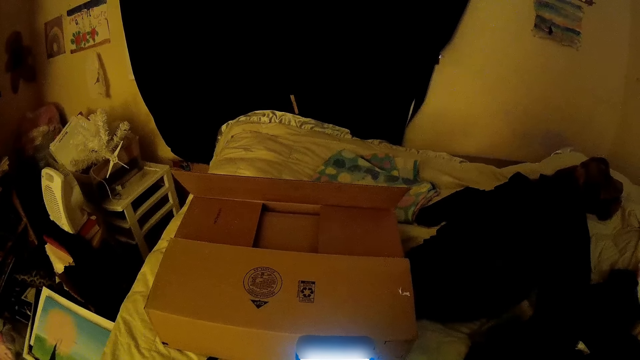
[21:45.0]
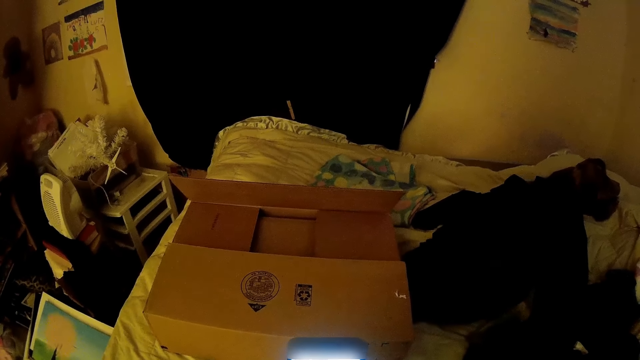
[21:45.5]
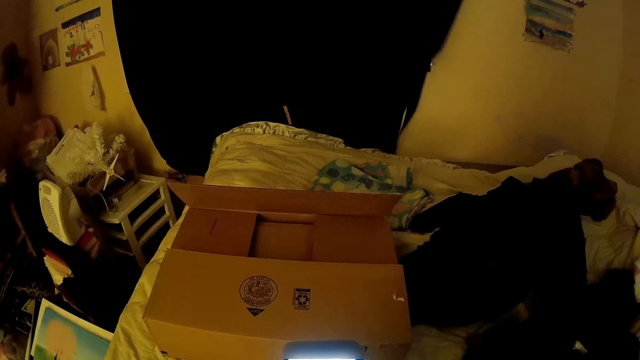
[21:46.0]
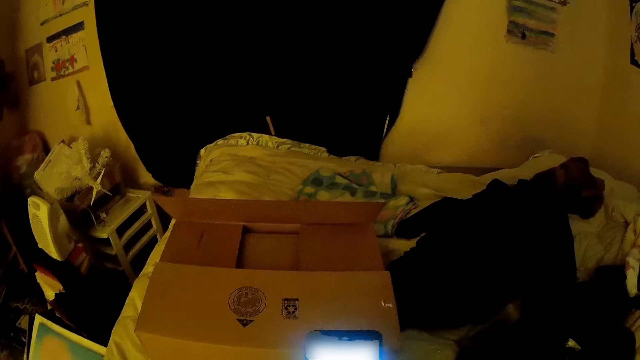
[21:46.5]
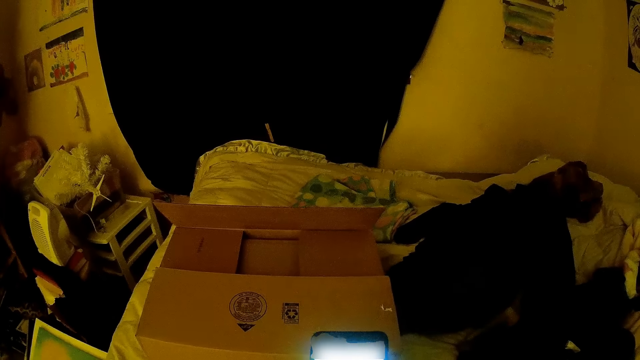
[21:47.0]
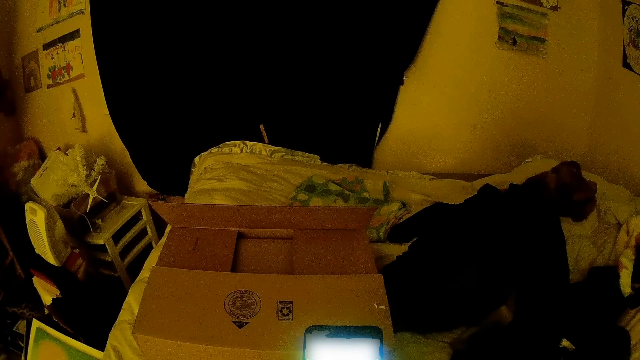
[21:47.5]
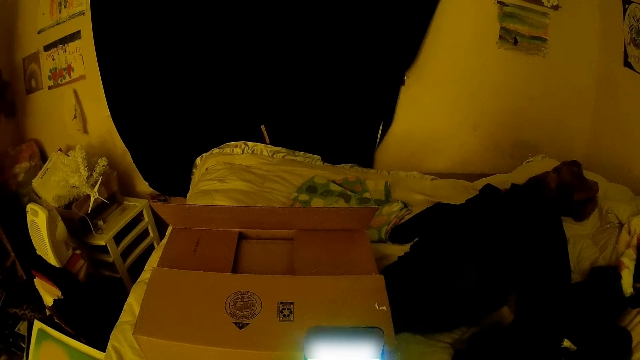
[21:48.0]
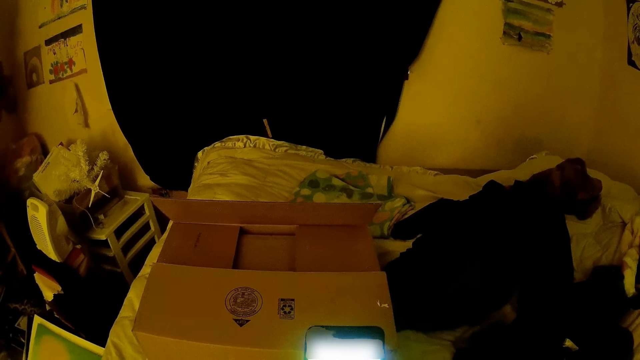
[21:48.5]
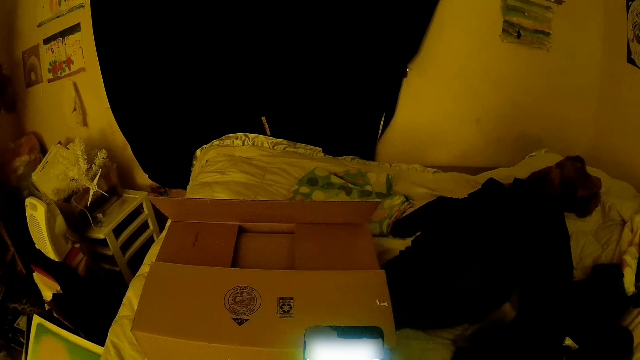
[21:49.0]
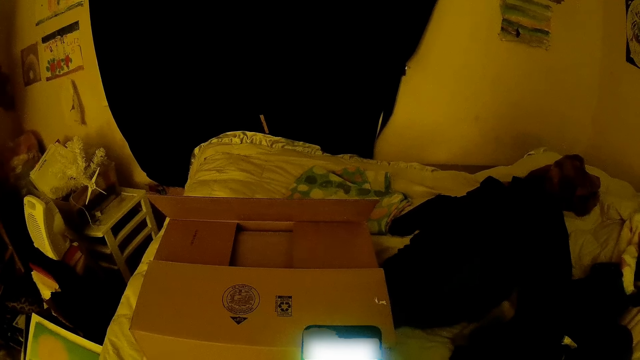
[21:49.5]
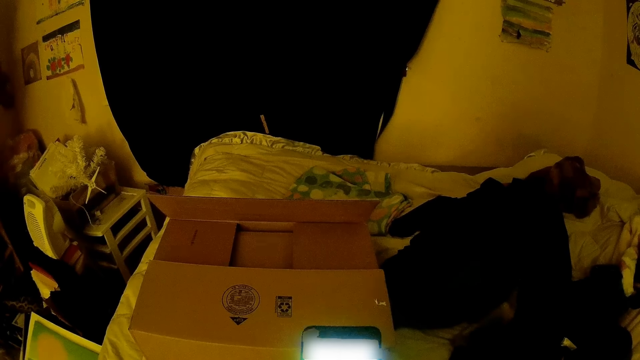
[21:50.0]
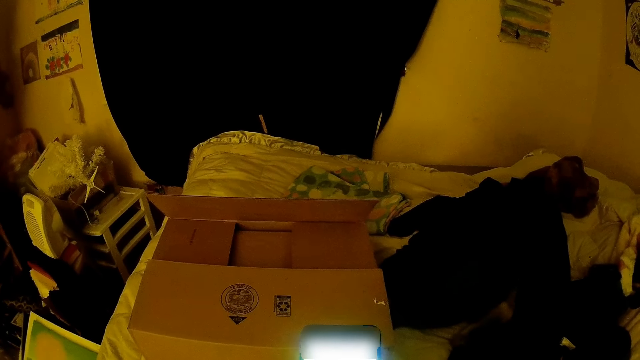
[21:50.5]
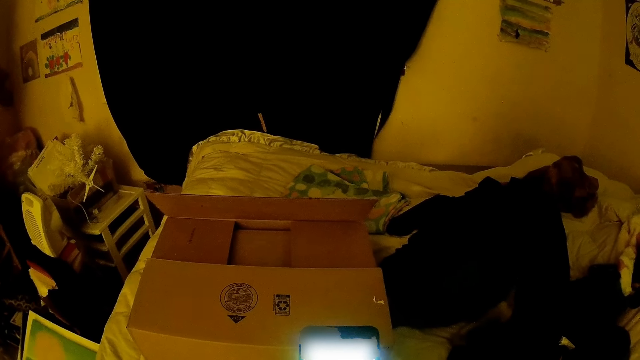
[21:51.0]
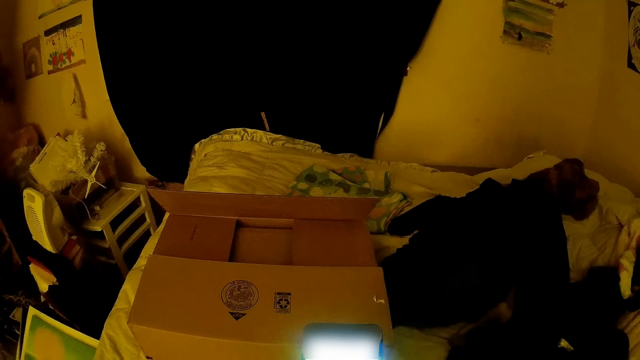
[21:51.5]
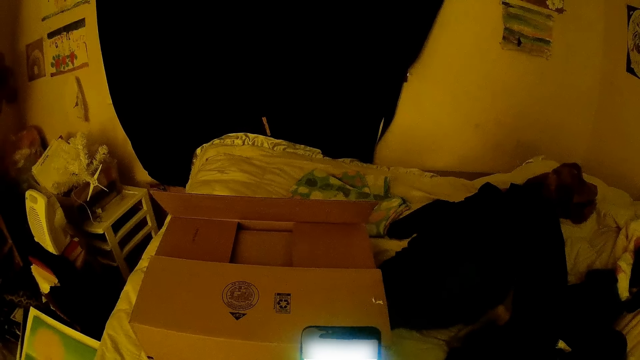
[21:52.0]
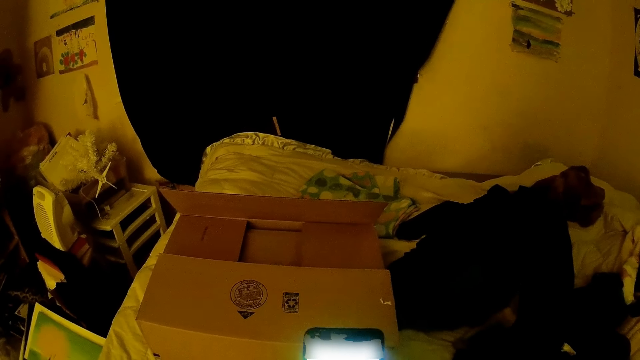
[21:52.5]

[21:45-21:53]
The camera wearer looks at the phone. They operate the phone with both hands.

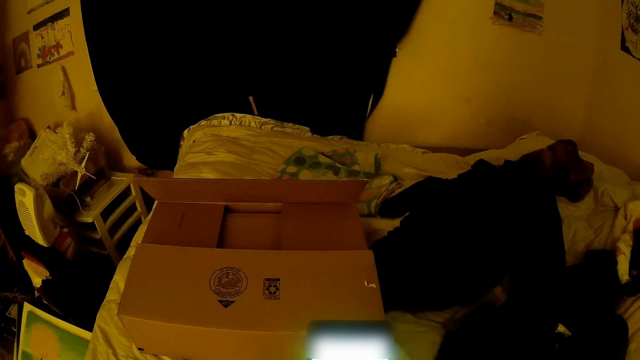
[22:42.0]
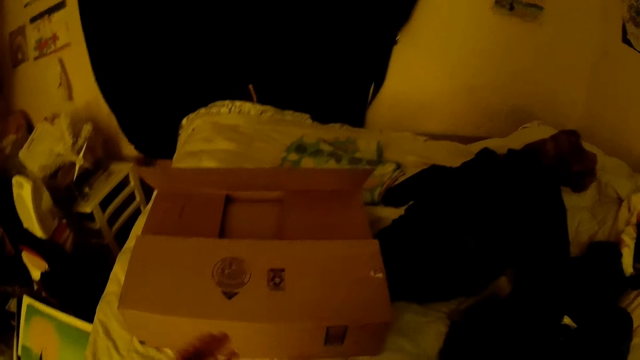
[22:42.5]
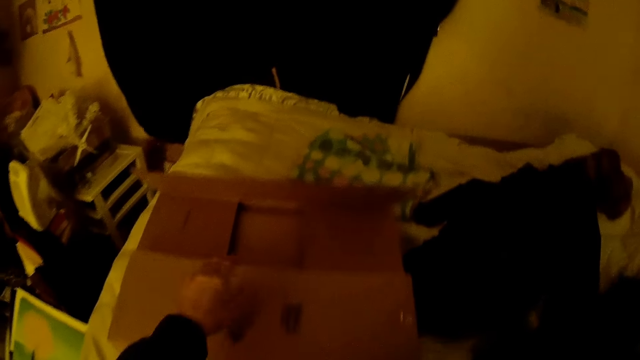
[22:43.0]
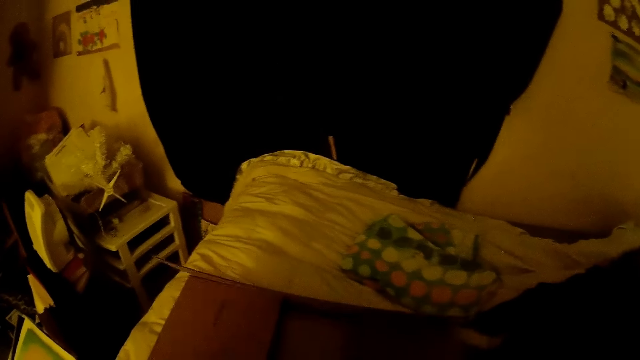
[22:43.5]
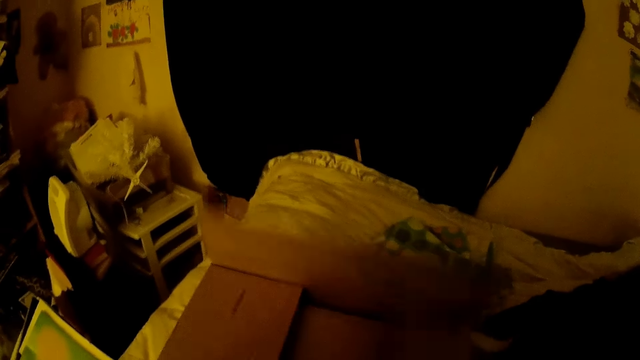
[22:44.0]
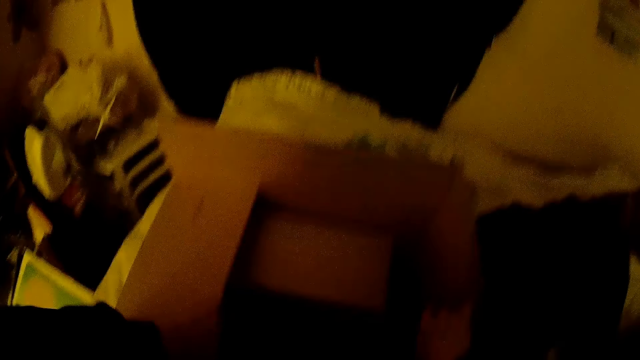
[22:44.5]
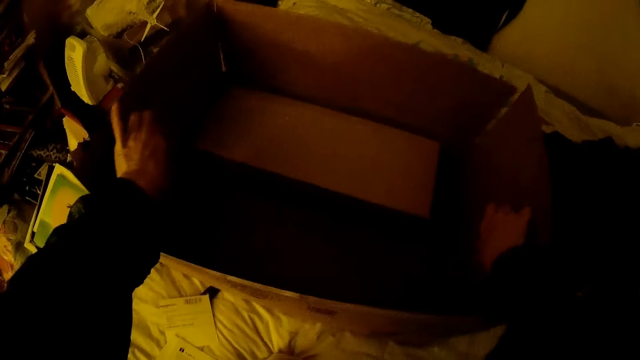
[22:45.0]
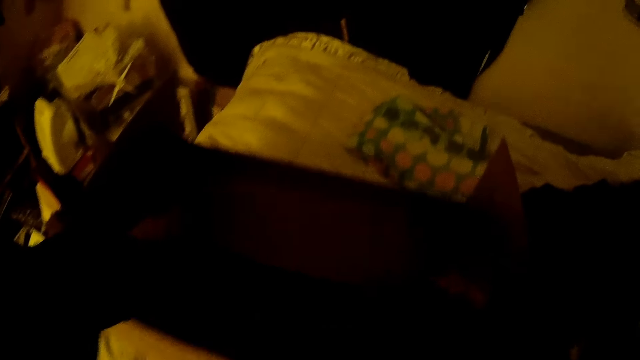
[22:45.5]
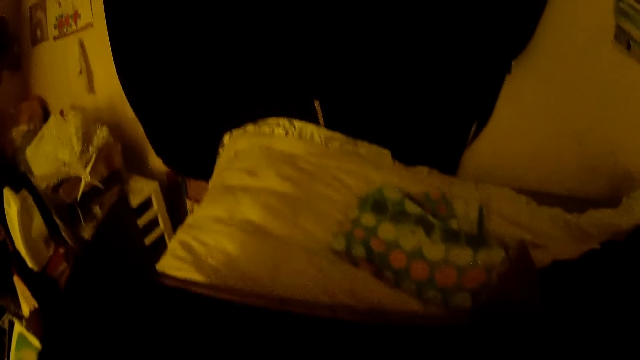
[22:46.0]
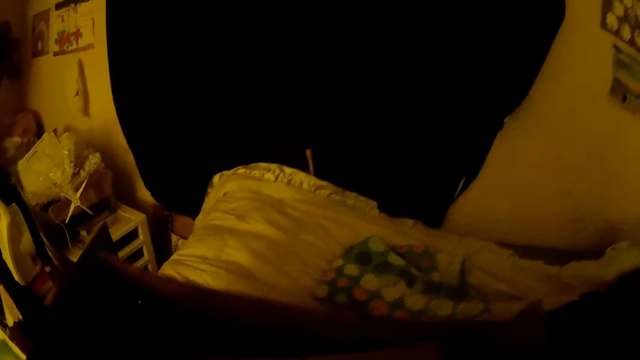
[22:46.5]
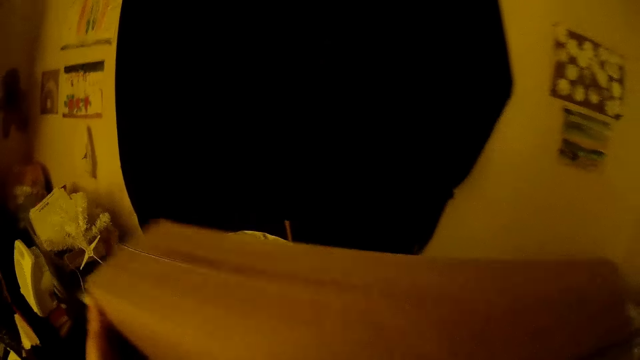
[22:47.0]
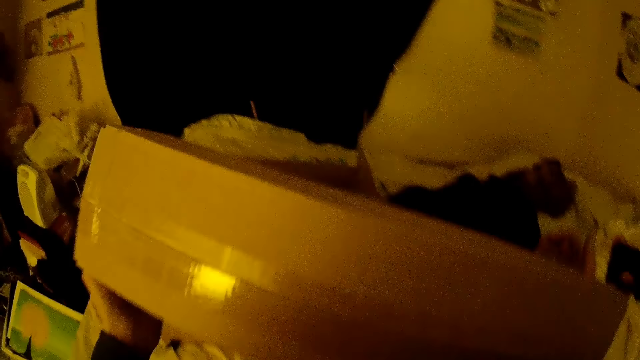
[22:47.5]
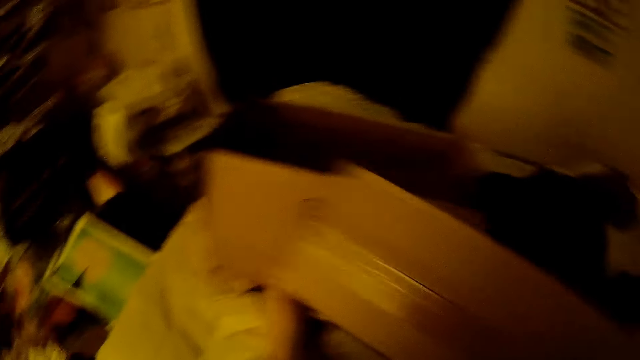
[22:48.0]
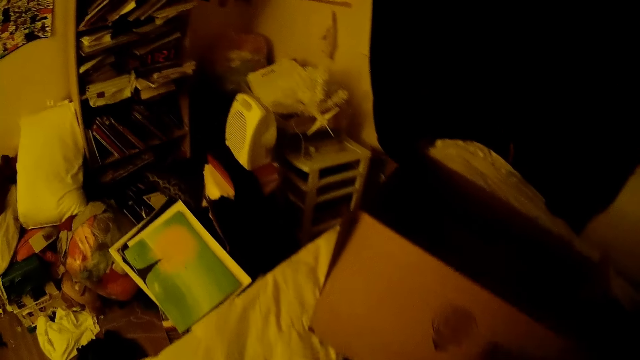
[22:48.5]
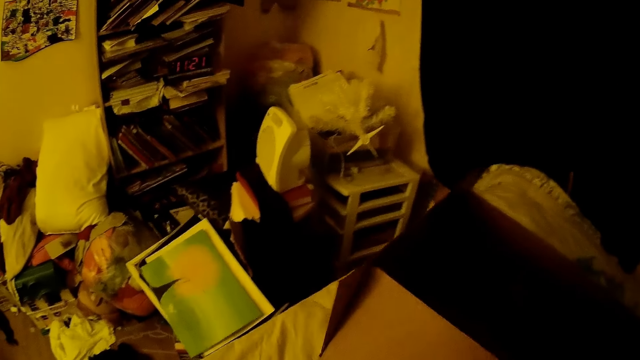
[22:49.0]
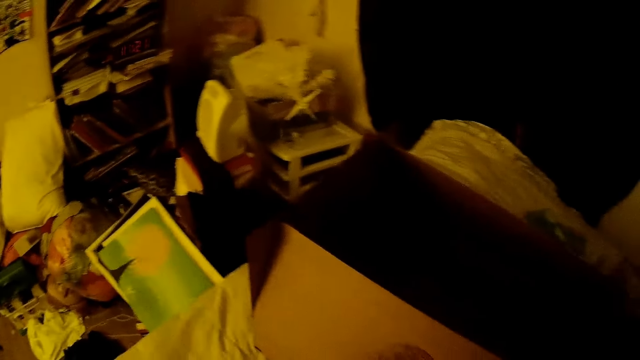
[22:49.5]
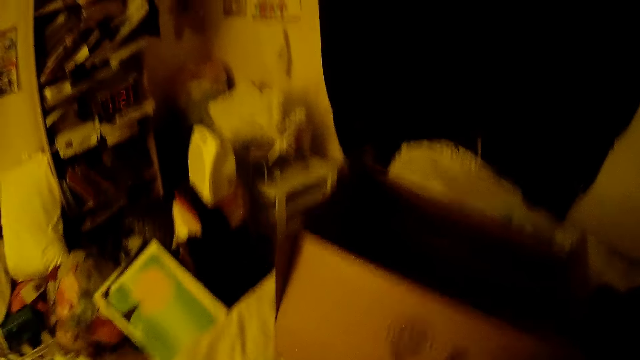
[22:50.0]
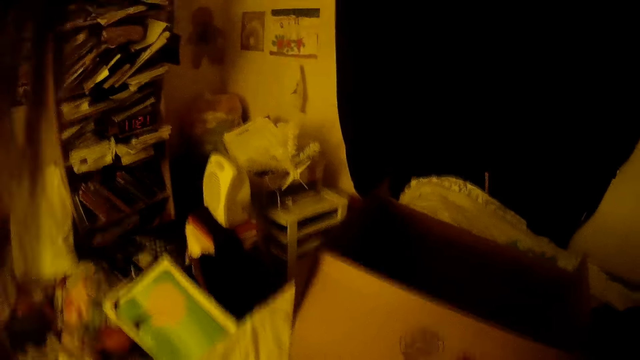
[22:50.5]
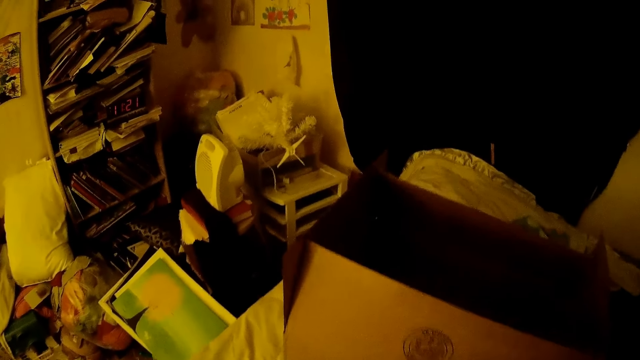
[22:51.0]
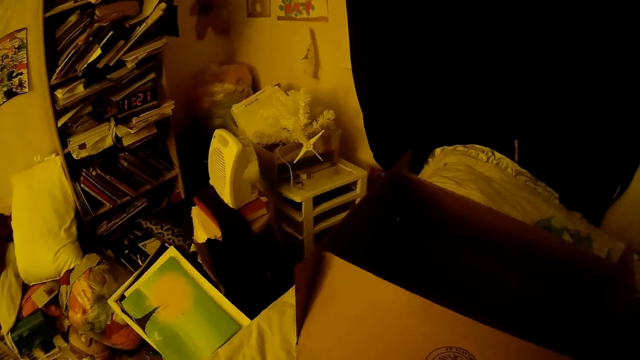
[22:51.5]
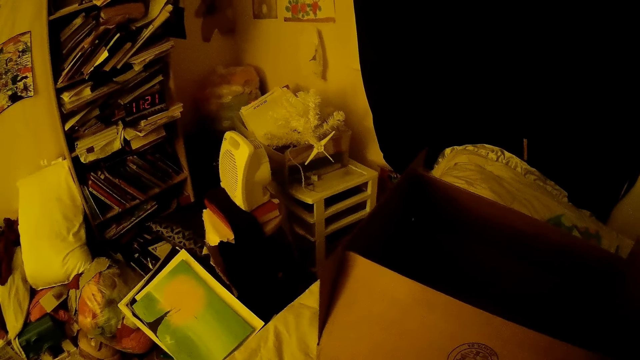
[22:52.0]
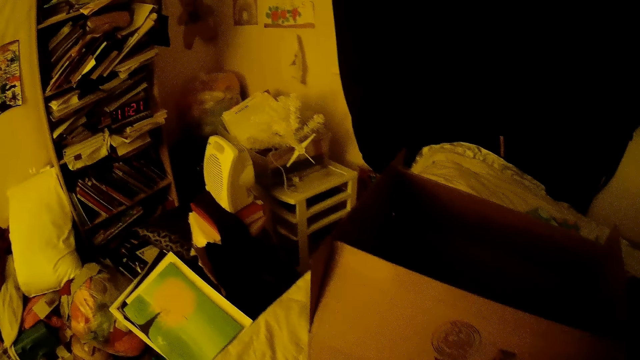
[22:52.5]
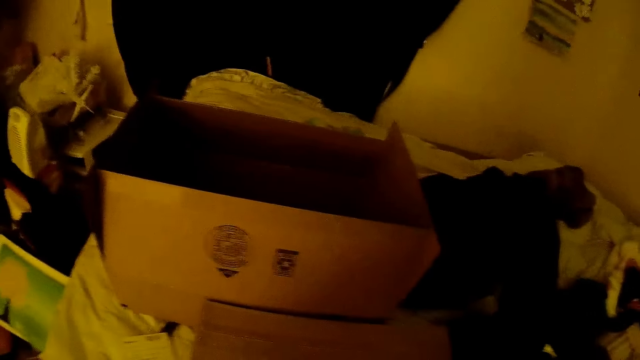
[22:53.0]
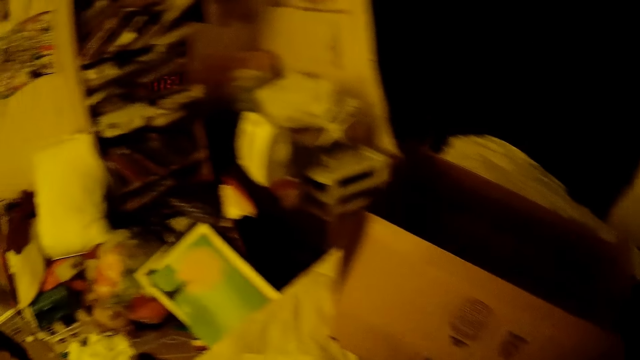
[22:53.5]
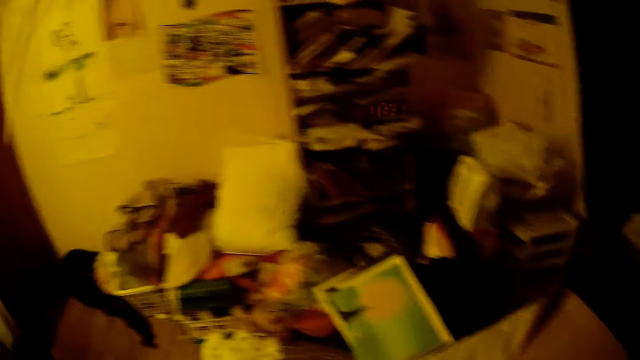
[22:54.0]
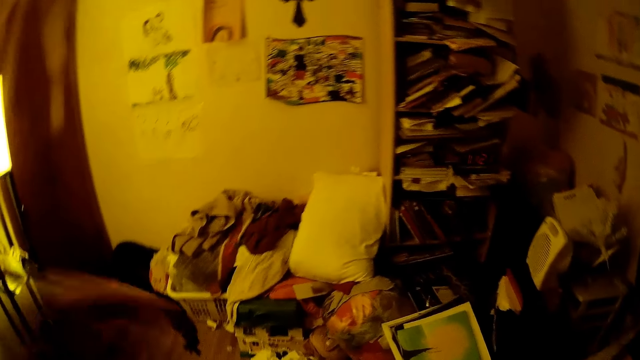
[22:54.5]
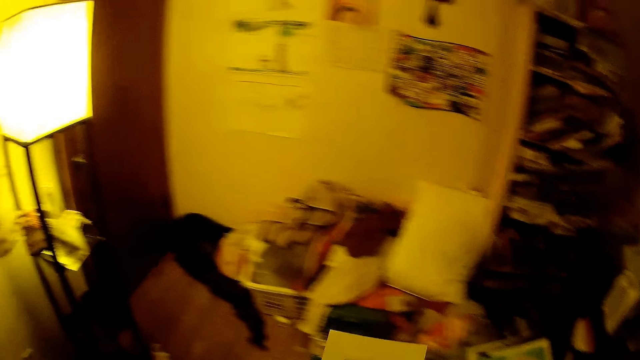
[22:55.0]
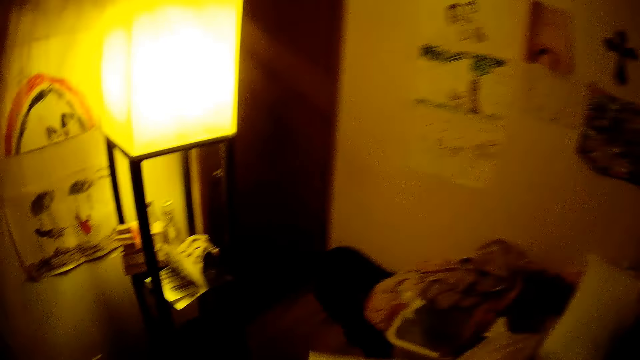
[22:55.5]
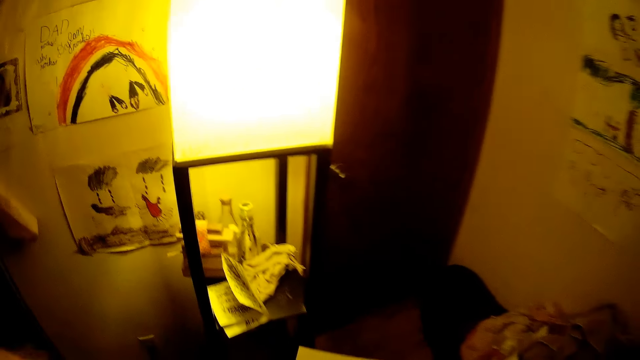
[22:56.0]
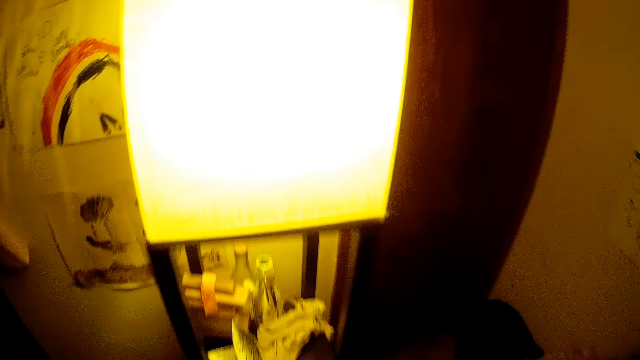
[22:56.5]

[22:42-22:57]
The camera wearer opens the box with her left hand. She opens the box with both hands. She removes a box in the box. She picks up a carton from the bed with both hands. She places the box on the bed. She looks around. She holds a paper in her right hand and moves toward the light lamp.
